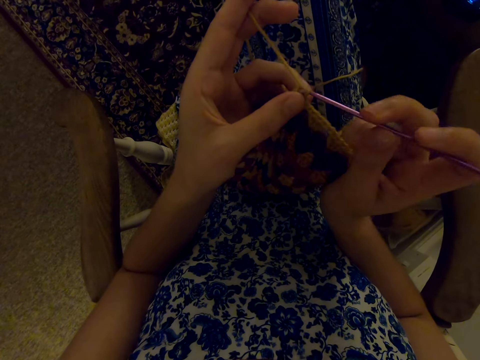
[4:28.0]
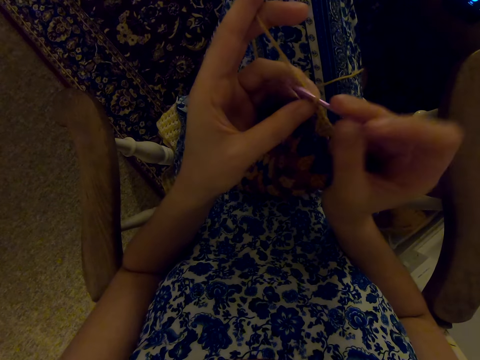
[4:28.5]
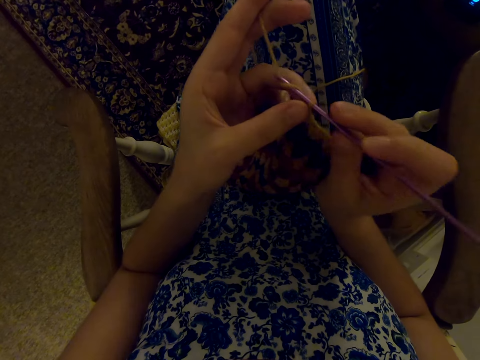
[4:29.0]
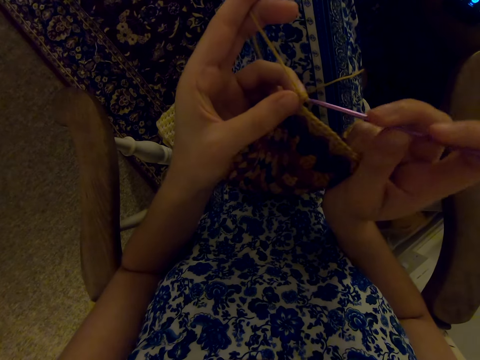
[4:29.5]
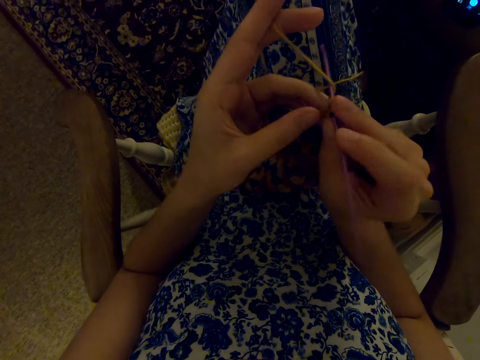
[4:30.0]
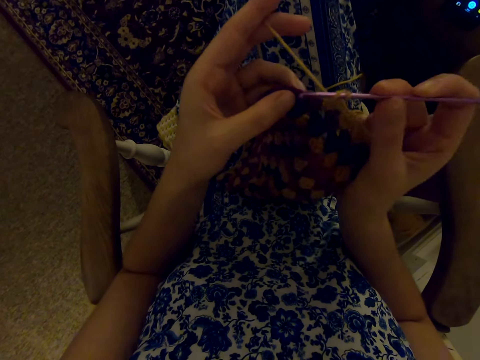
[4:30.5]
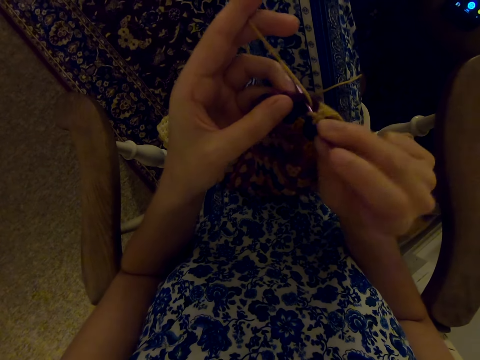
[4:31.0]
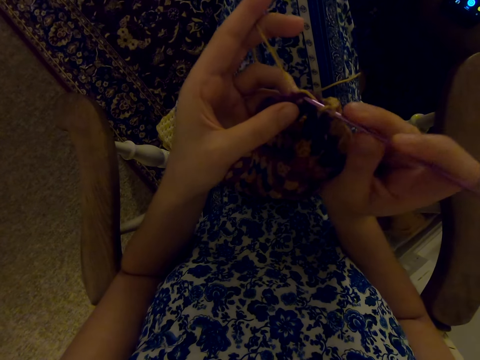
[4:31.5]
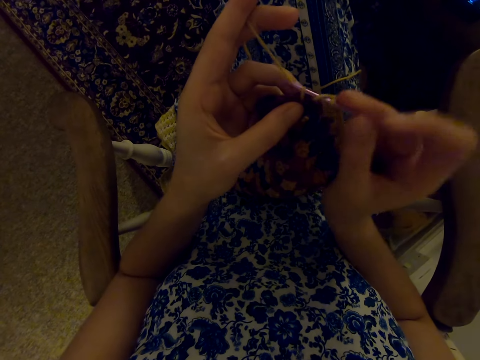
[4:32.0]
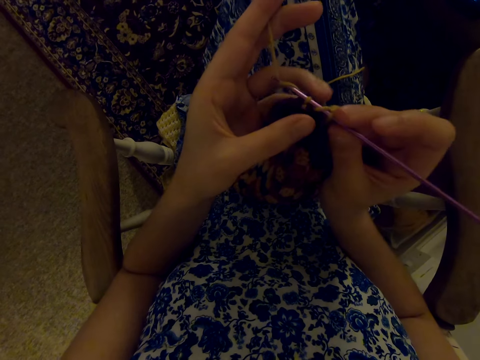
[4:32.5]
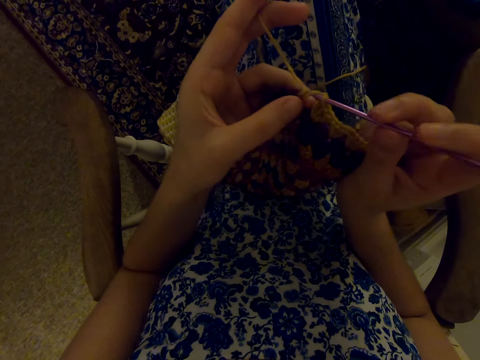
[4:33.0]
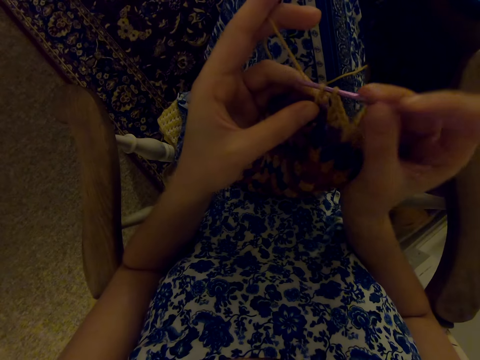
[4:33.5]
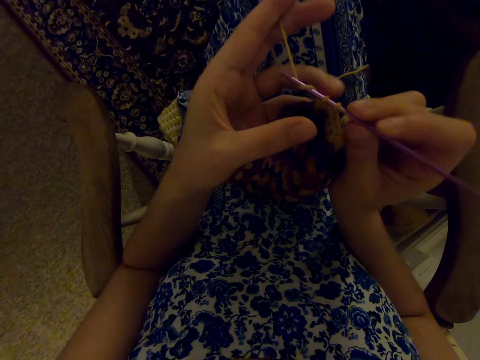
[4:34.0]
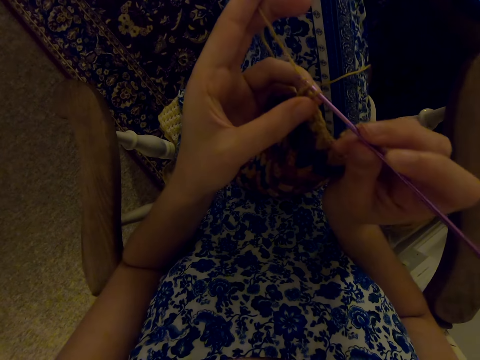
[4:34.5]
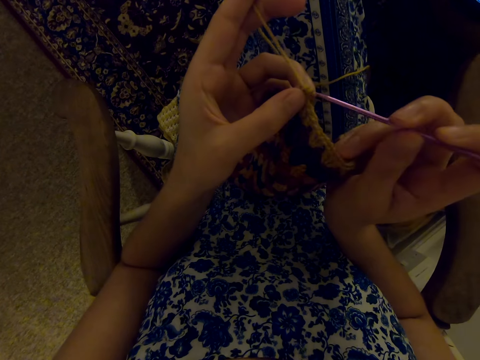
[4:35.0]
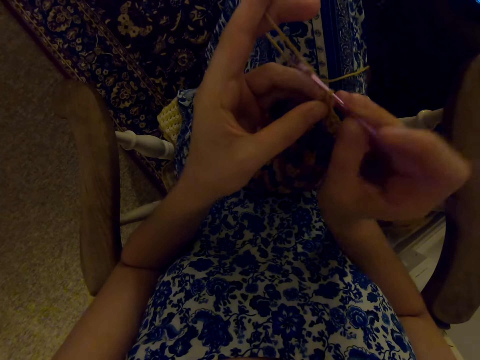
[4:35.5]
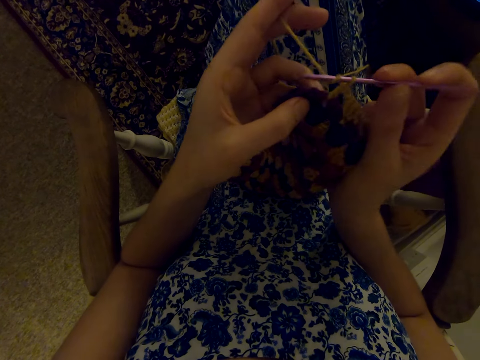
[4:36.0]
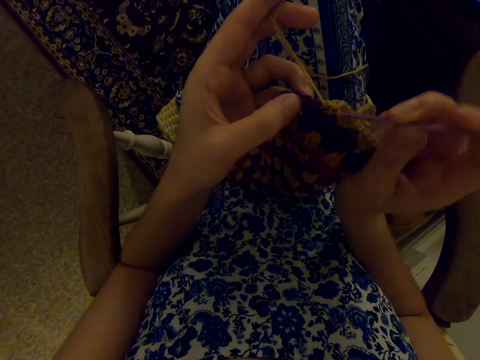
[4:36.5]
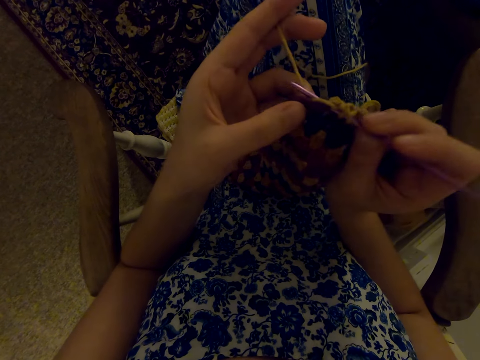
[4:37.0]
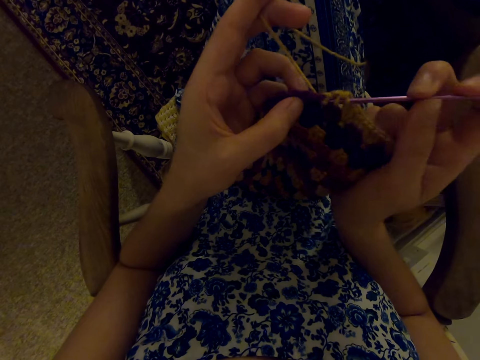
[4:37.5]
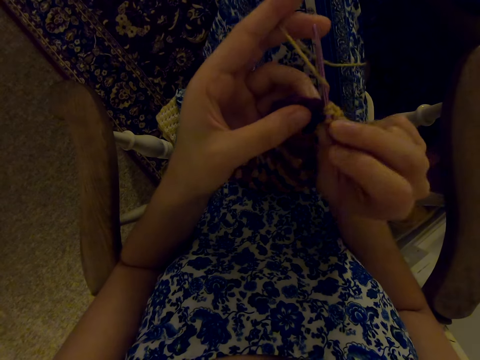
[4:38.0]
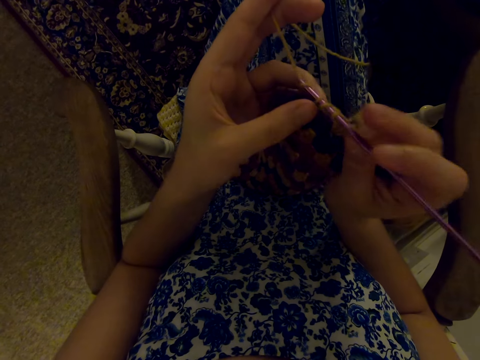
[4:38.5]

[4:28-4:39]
The camera wearer knits.

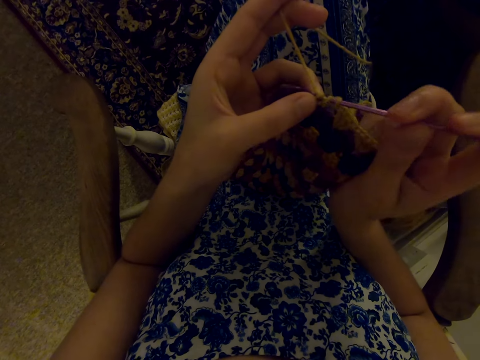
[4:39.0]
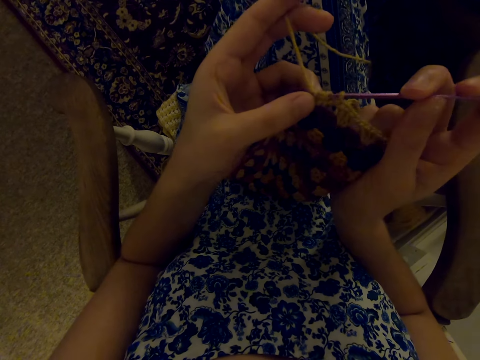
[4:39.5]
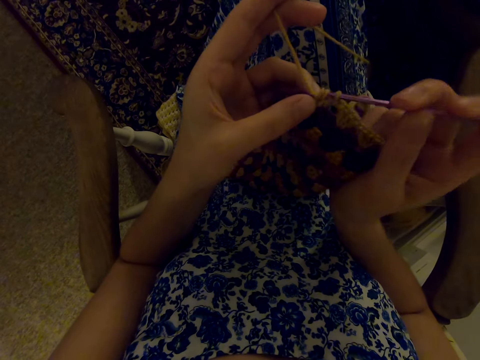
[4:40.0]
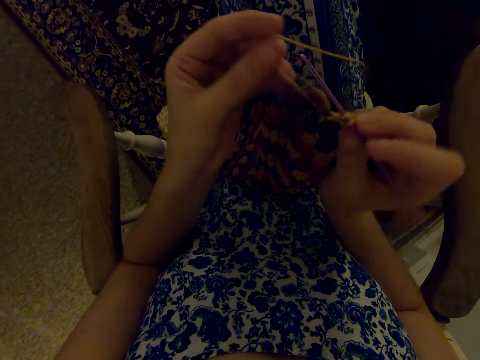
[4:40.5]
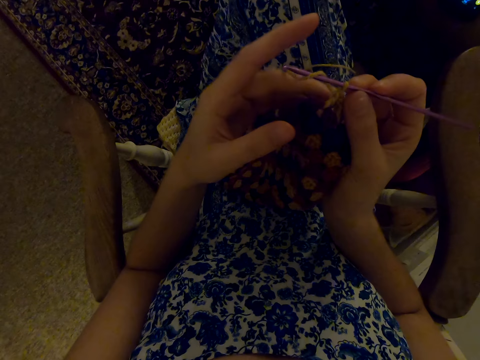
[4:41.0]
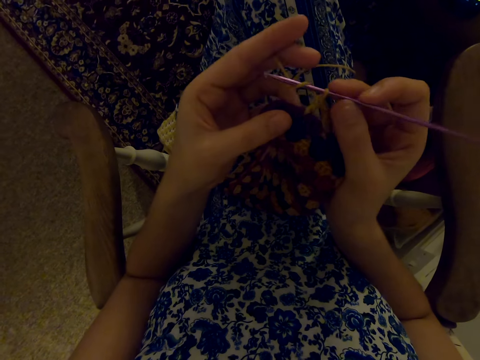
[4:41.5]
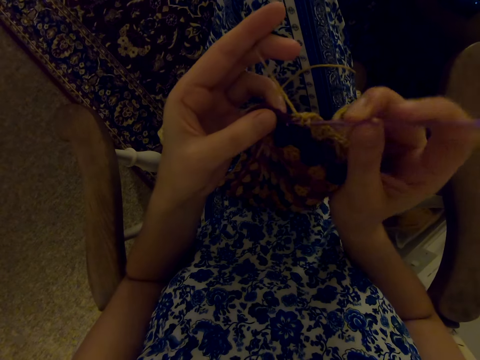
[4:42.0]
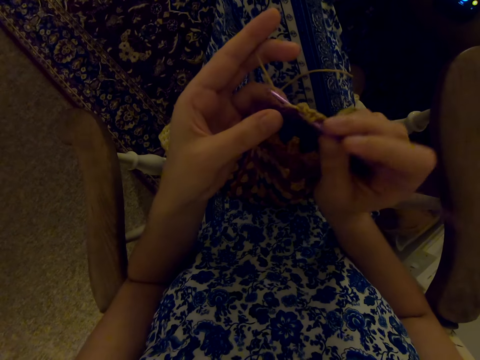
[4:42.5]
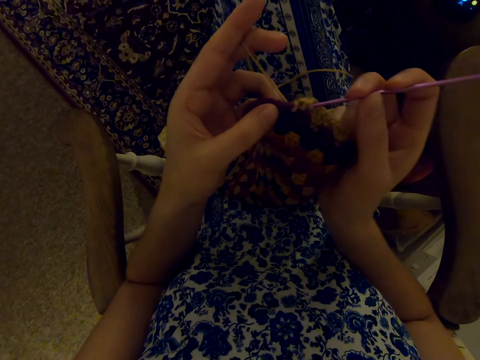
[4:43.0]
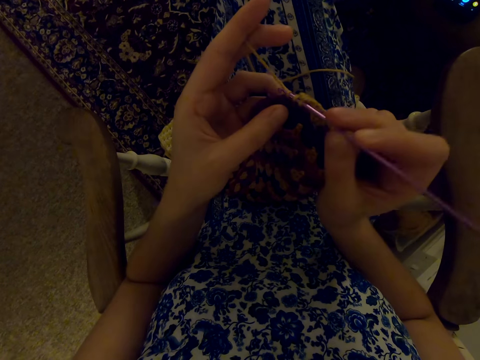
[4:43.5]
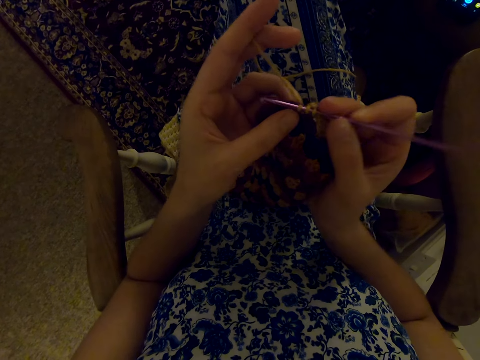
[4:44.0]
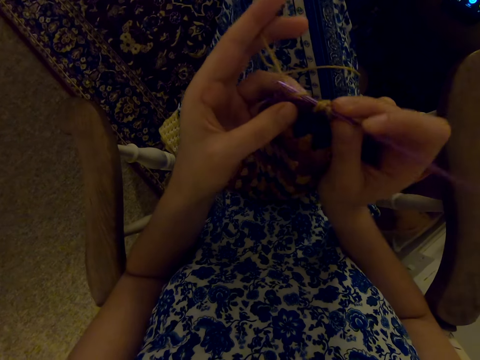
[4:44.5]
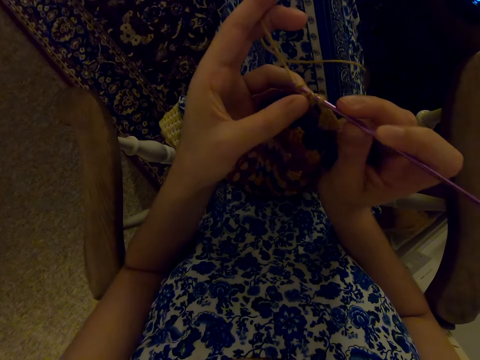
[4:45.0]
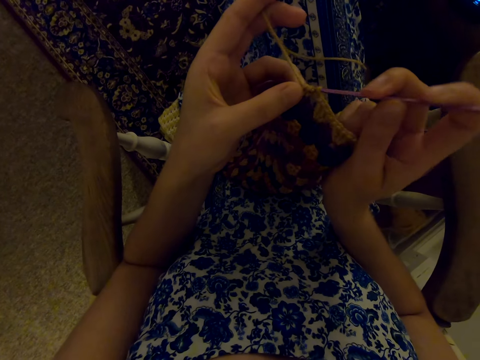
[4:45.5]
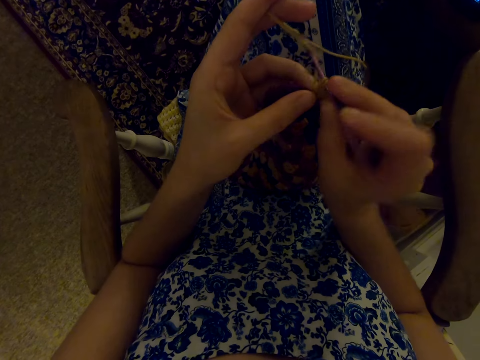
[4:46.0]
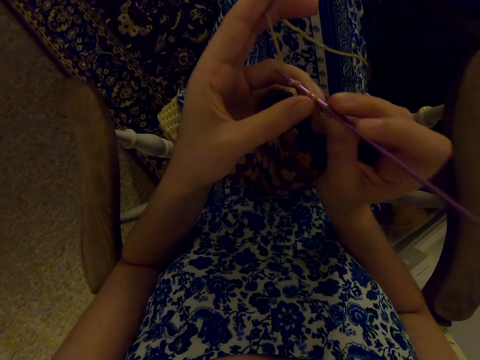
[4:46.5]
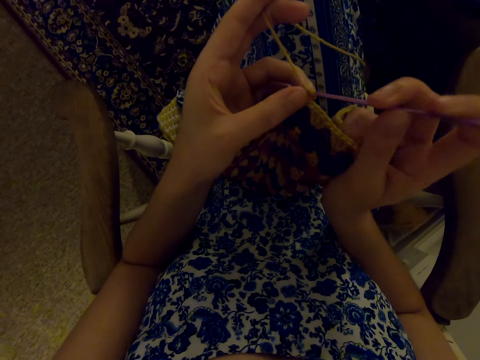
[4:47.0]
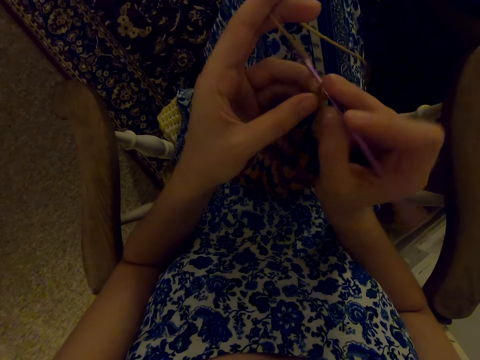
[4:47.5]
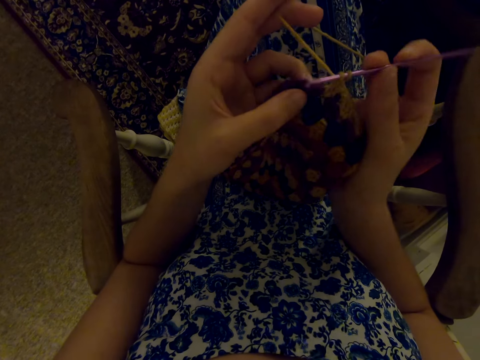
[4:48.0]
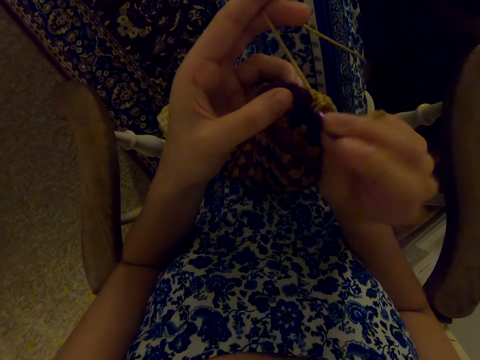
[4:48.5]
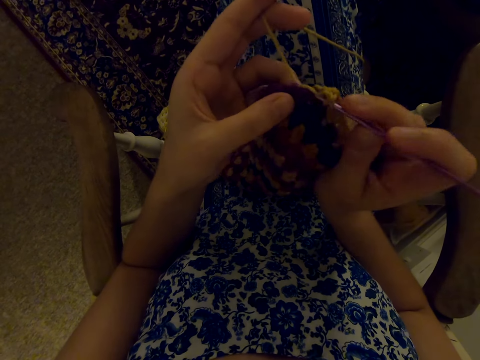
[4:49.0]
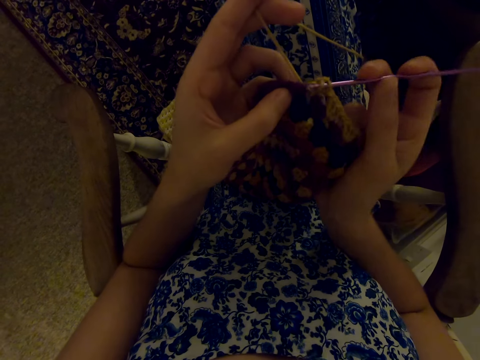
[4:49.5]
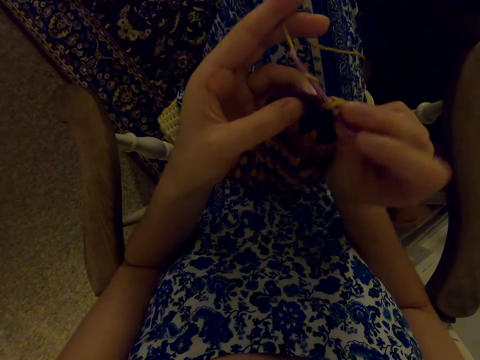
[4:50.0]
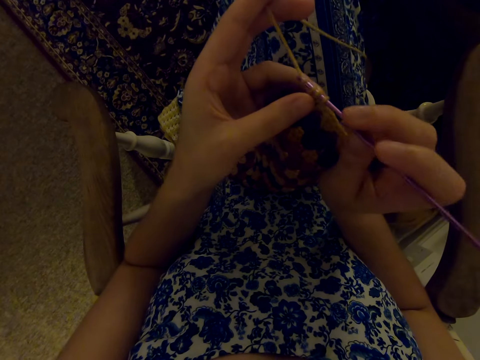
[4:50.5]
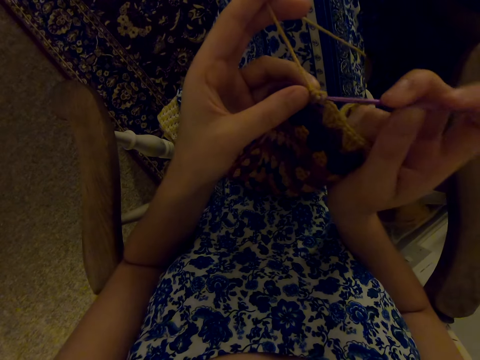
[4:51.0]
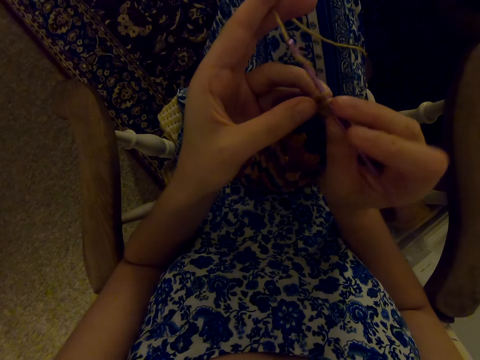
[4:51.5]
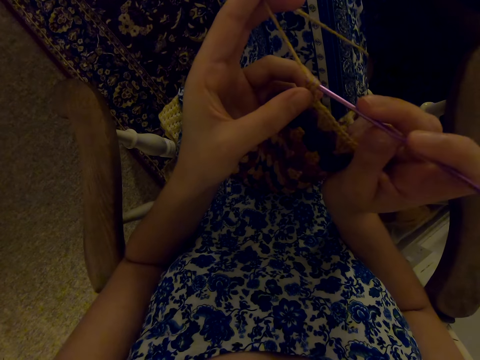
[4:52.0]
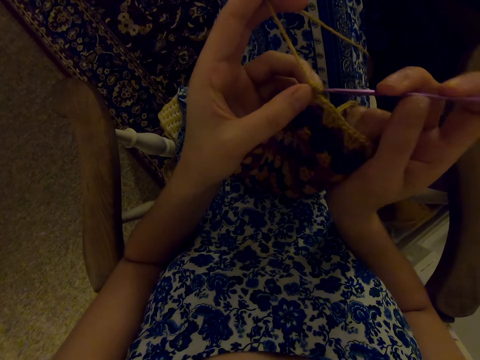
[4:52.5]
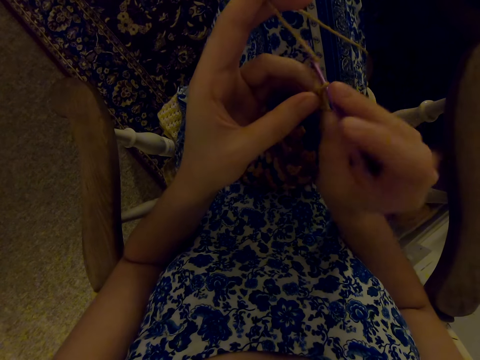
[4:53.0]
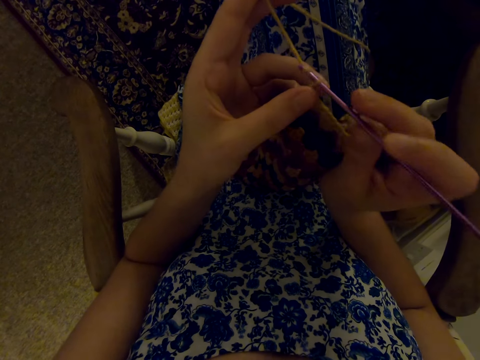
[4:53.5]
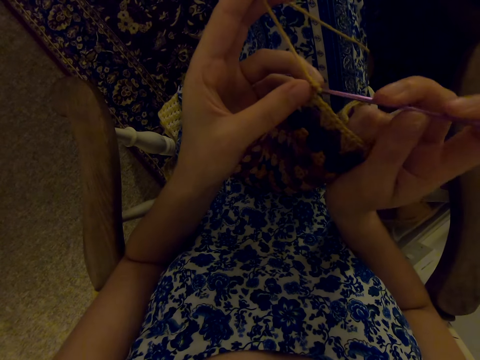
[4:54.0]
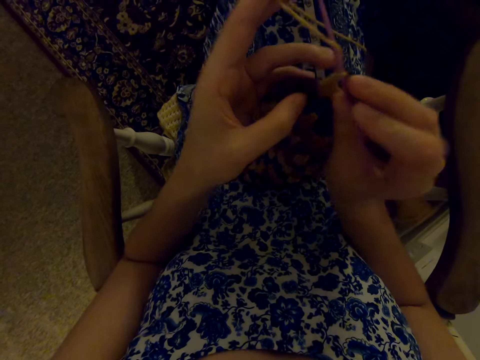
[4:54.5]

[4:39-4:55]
The camera wearer moves the thread with her finger. She pulls the thread with the left hand. She knits with the punch needle. She knits.
